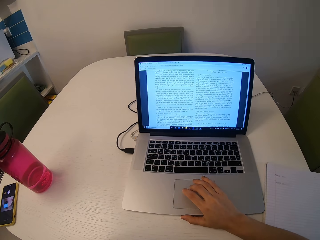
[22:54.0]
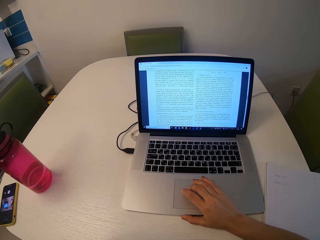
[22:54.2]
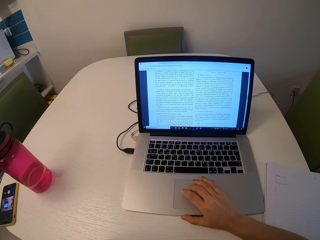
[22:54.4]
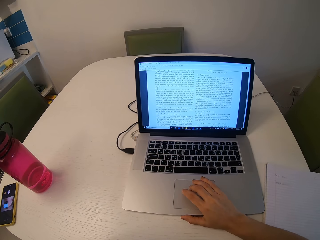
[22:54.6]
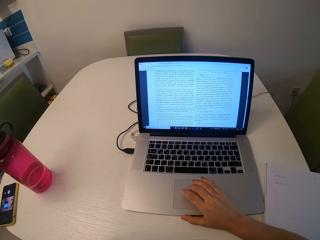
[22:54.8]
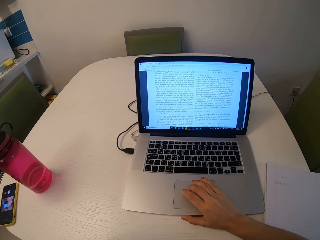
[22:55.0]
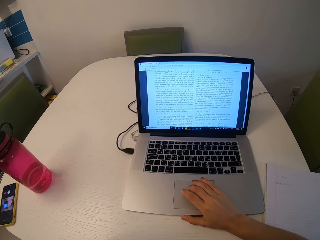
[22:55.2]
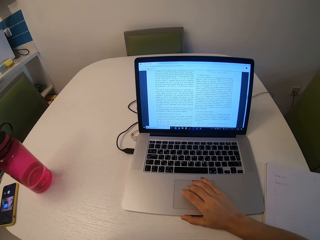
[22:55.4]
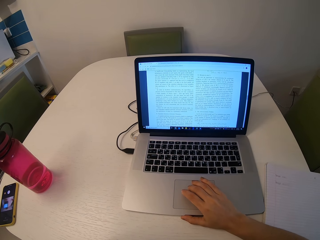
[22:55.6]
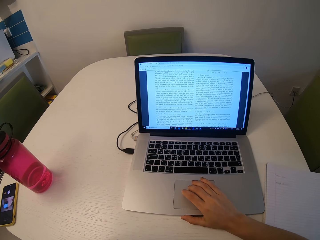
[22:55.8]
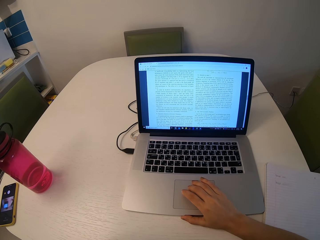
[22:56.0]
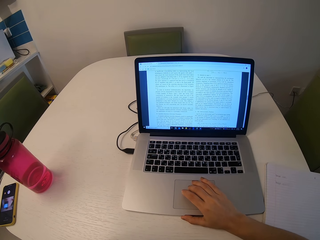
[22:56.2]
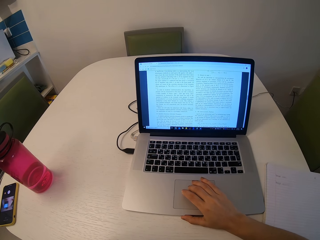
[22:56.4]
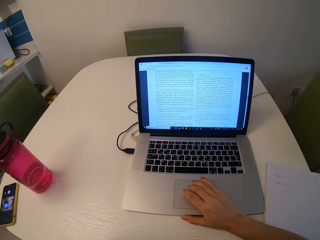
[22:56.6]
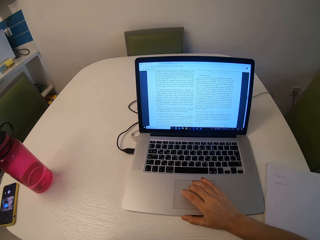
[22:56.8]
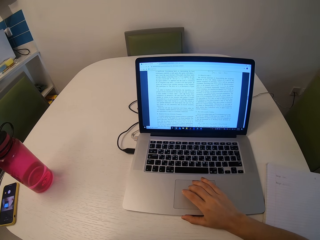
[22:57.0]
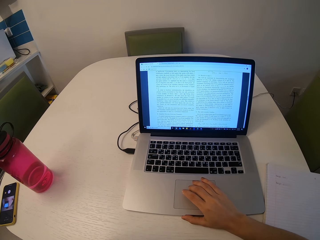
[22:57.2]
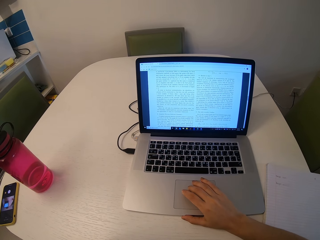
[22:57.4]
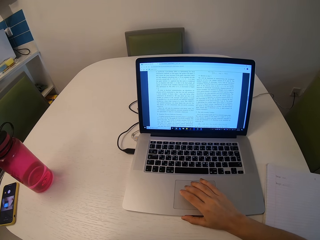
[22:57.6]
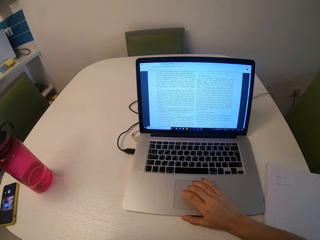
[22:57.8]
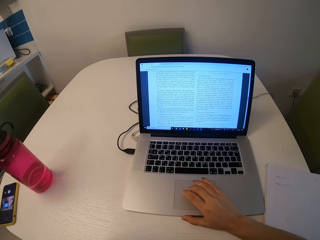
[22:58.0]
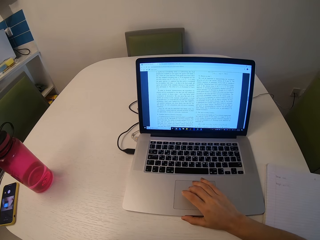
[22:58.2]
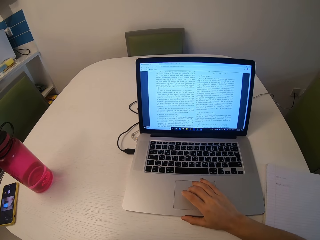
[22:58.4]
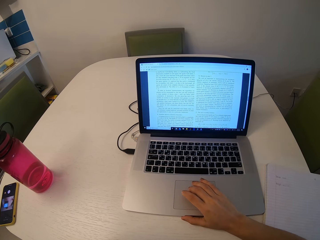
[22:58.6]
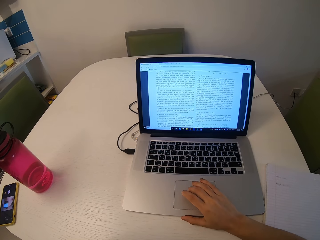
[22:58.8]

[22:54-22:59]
The camera wearer reads through the document.

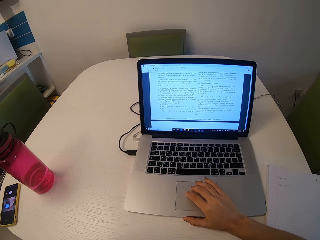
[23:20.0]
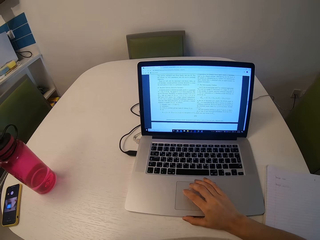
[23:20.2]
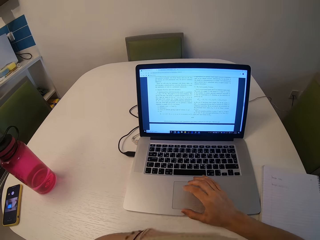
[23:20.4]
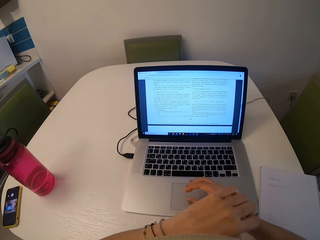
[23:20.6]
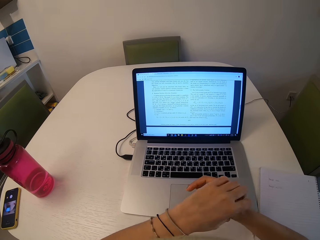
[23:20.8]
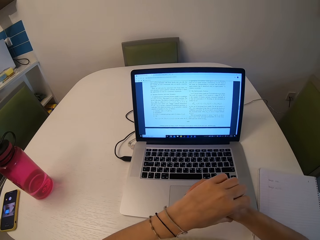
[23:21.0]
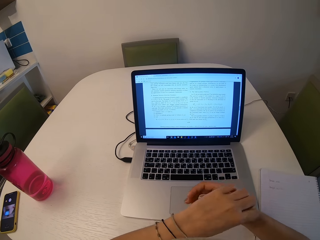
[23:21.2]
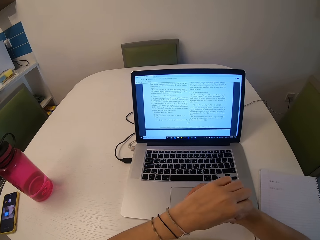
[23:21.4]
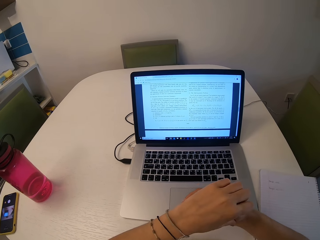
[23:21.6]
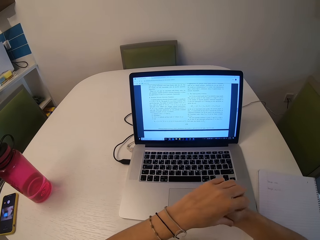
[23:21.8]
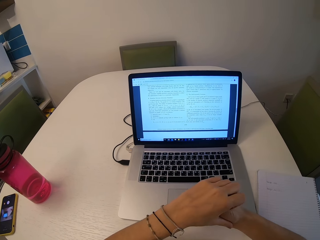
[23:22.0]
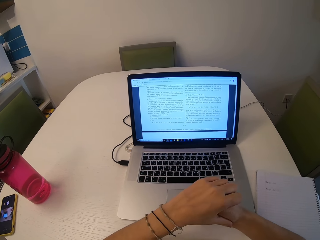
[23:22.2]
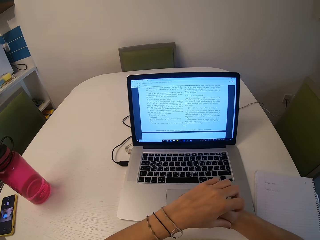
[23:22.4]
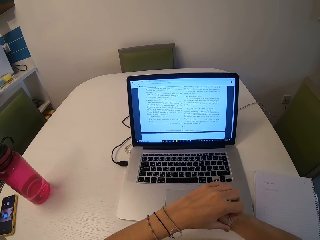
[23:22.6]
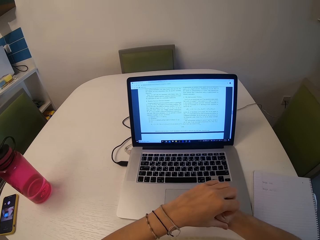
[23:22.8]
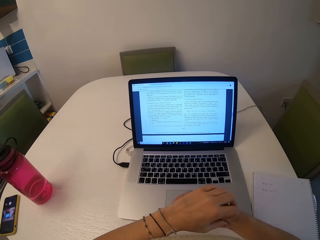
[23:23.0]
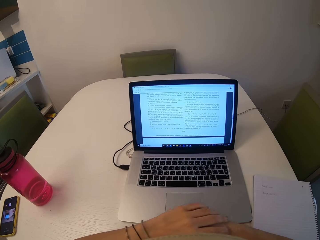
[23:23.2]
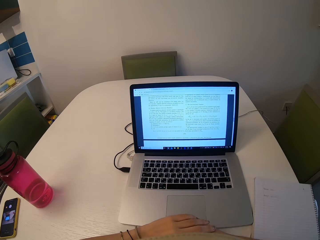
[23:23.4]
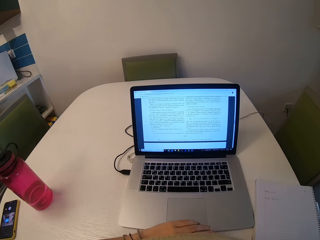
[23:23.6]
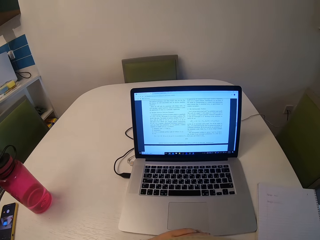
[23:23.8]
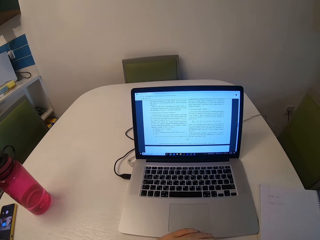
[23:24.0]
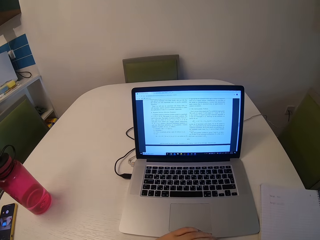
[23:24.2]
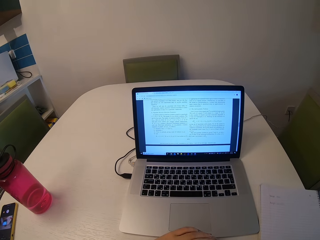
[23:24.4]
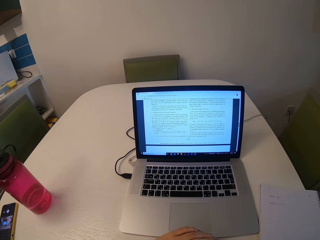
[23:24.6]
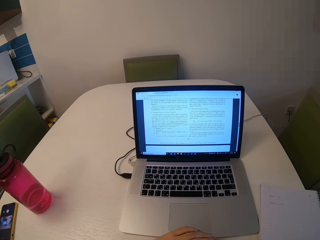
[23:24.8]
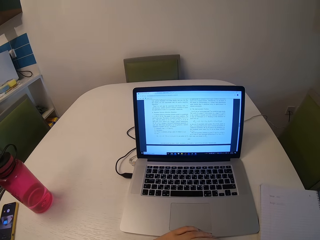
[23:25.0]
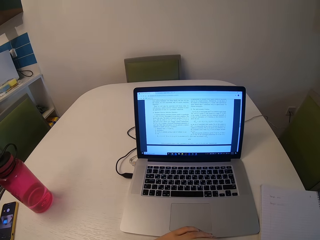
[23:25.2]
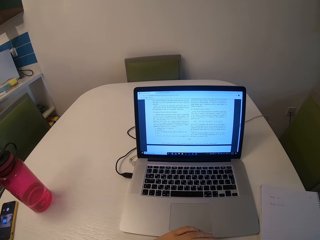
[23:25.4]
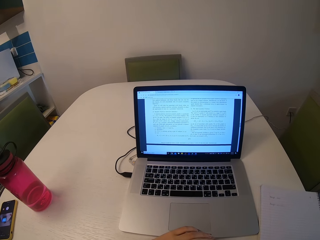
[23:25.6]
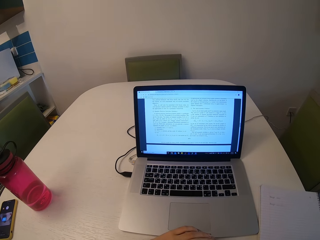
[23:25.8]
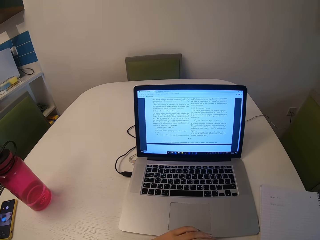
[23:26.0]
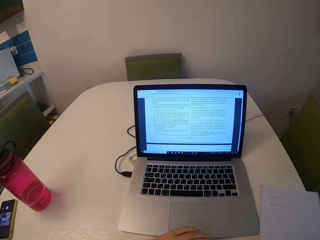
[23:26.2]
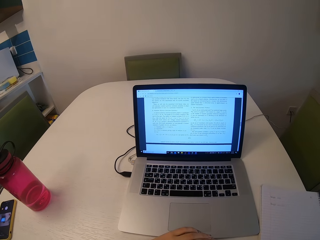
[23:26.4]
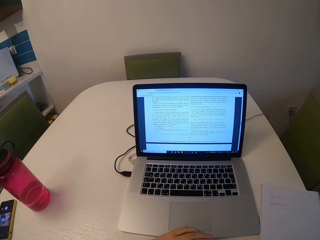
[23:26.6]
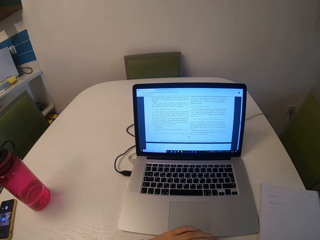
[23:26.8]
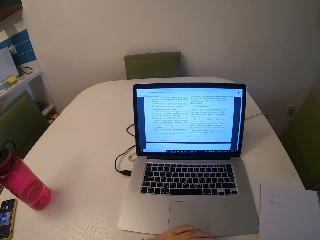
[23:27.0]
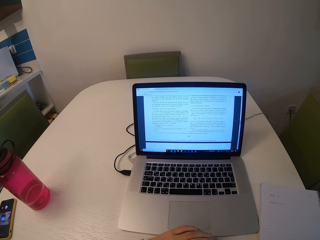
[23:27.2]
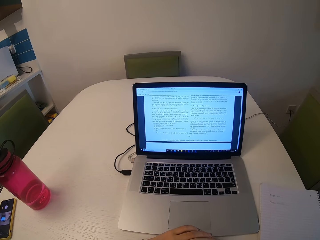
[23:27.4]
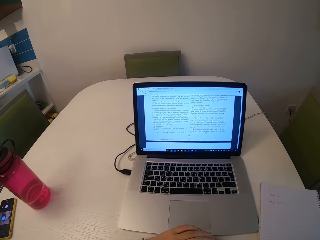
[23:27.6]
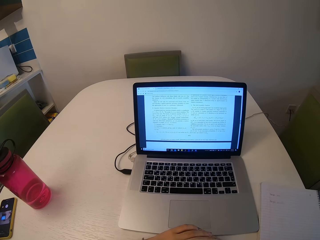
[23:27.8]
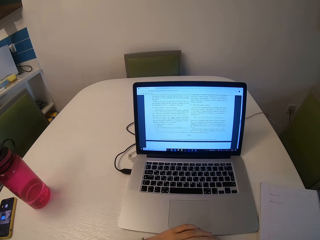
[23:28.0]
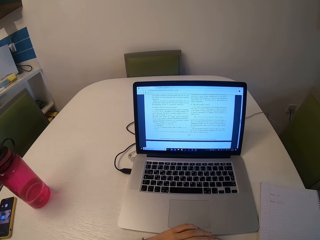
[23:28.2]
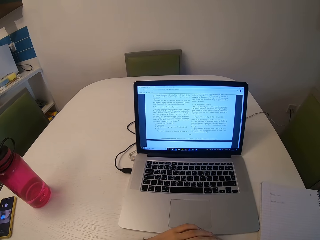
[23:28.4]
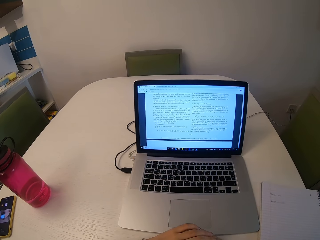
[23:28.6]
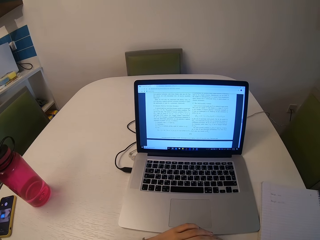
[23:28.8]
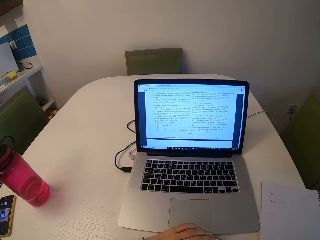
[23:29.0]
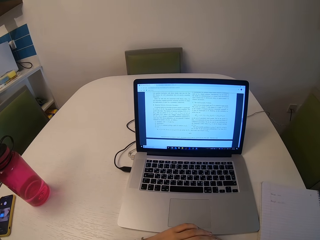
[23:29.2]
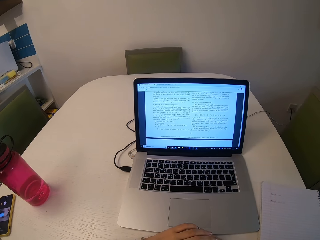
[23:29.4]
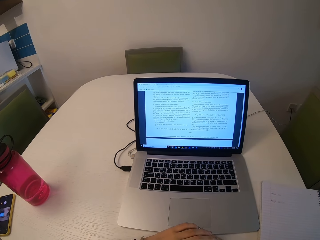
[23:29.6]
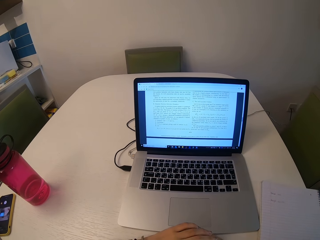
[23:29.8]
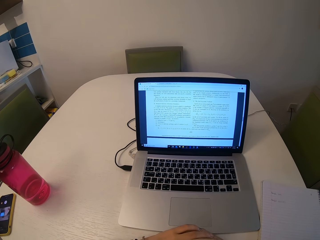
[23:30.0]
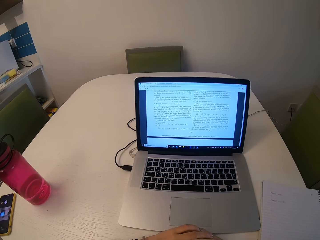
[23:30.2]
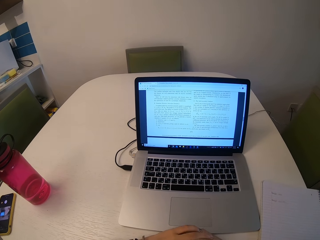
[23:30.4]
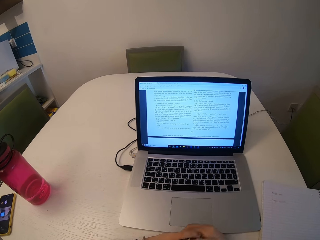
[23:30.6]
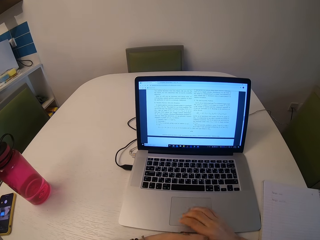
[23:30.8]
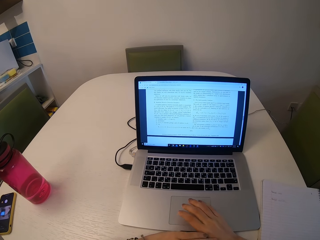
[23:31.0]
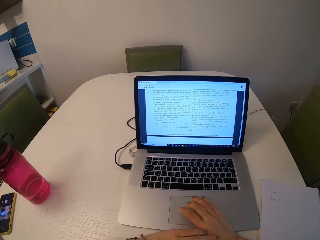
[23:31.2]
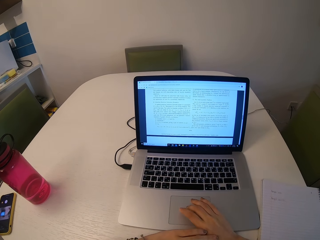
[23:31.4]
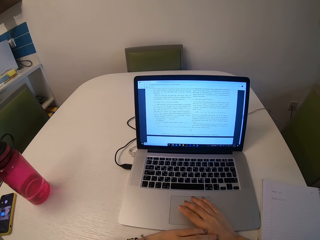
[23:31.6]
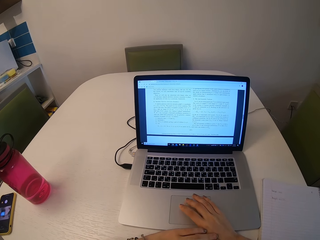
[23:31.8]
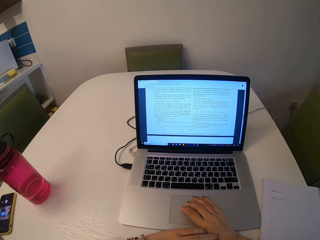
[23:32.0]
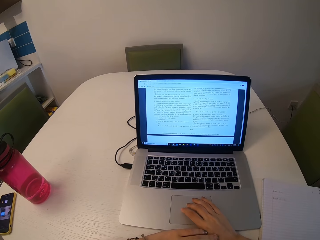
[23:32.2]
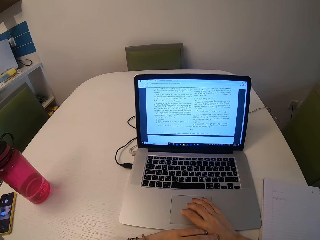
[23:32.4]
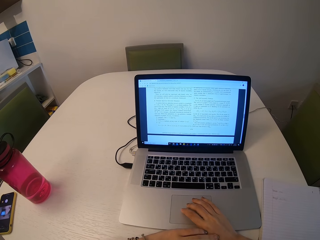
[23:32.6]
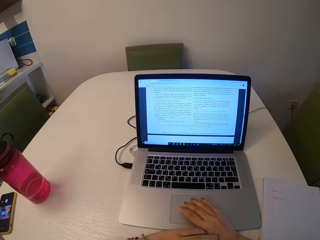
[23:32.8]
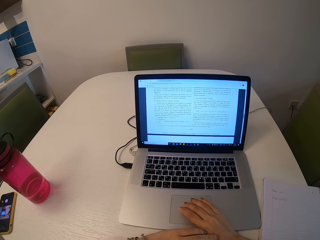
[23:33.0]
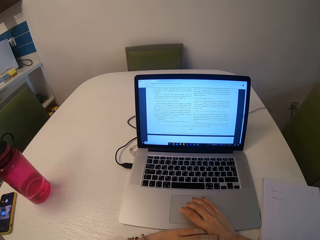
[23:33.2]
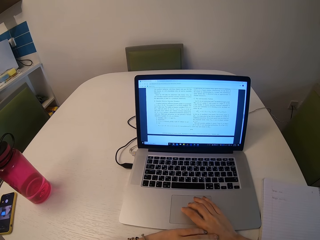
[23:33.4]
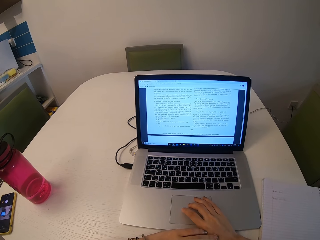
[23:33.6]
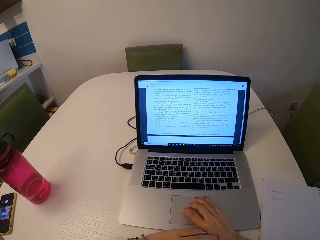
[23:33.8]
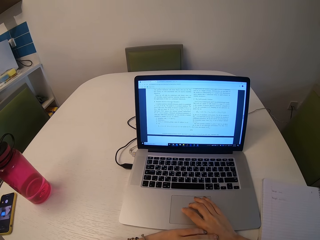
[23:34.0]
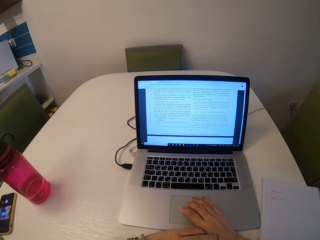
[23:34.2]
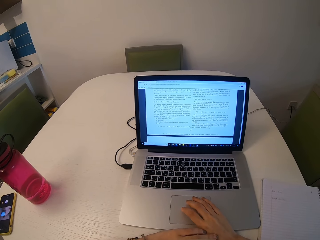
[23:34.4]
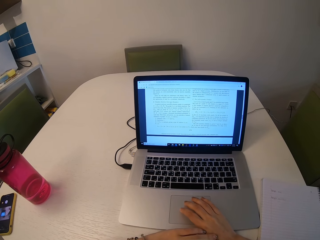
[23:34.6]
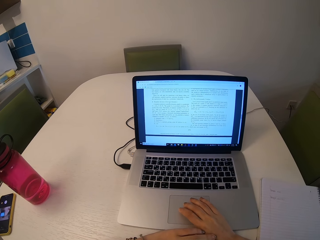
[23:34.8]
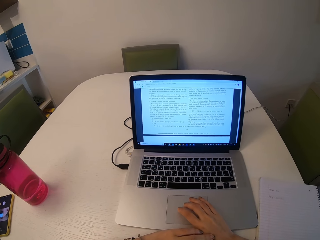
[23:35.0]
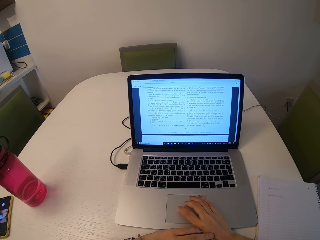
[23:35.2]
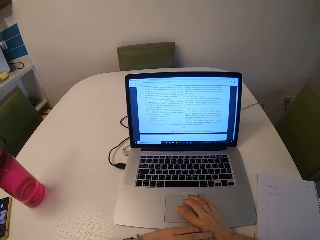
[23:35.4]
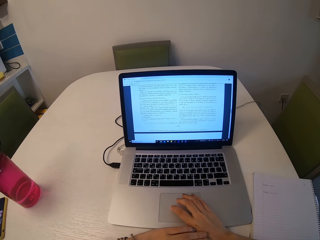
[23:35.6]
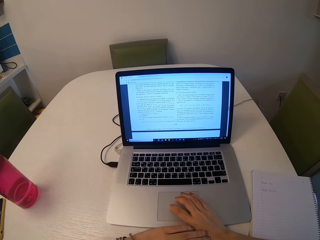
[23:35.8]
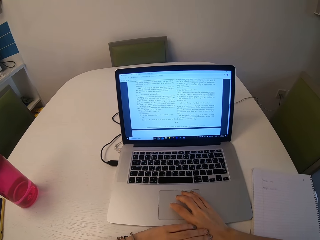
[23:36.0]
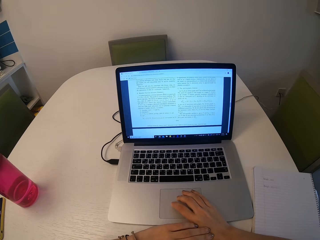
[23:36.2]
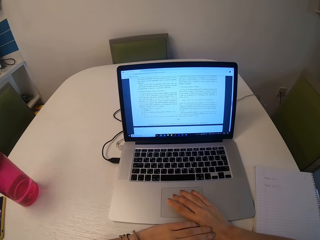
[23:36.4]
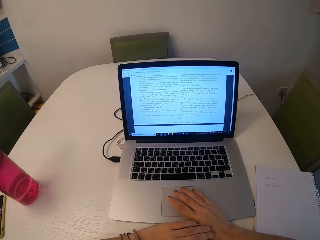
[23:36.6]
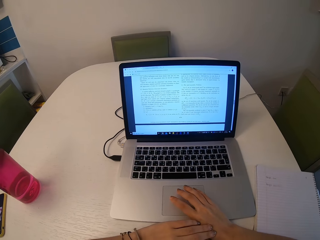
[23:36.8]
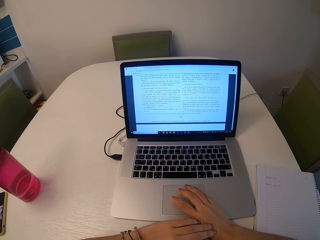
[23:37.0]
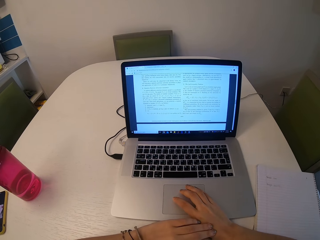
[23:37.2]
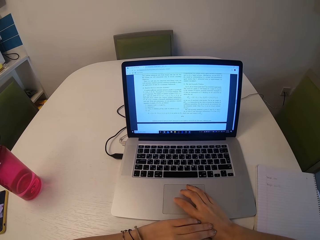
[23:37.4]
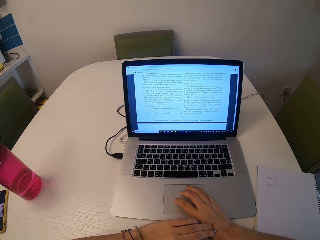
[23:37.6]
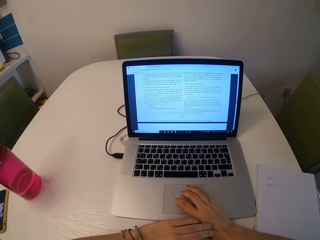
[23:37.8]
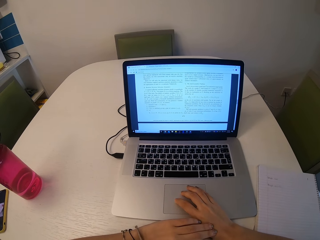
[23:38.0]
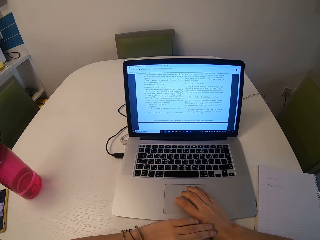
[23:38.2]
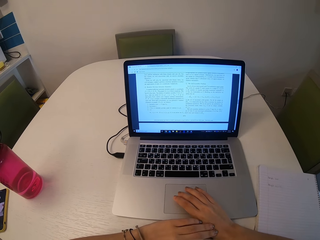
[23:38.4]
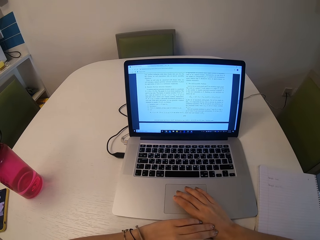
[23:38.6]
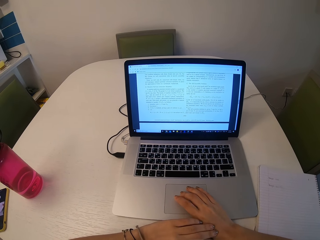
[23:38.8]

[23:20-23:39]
The camera wearer scratches her hand. She reads through the document. She places her left hand on her right hand.
